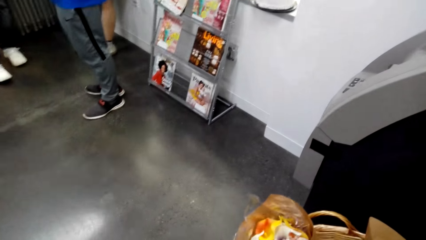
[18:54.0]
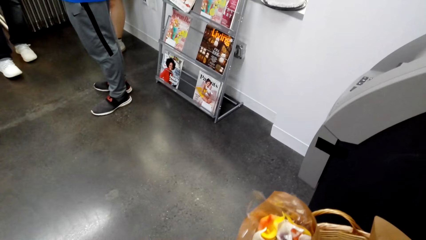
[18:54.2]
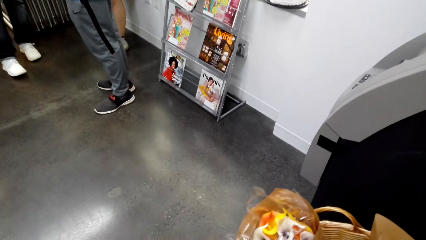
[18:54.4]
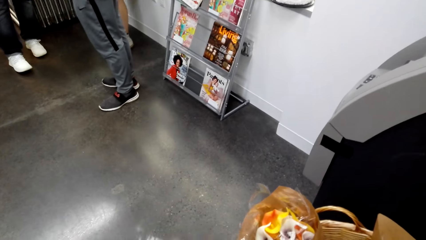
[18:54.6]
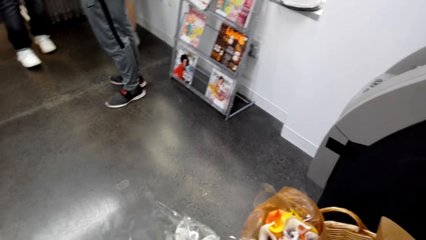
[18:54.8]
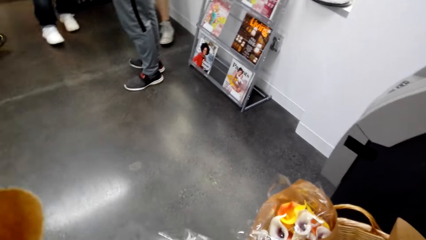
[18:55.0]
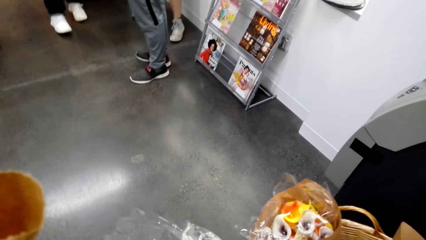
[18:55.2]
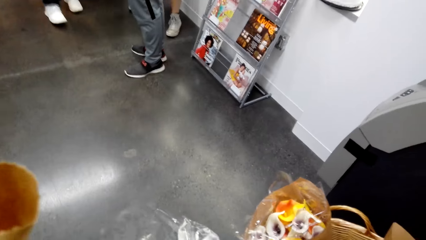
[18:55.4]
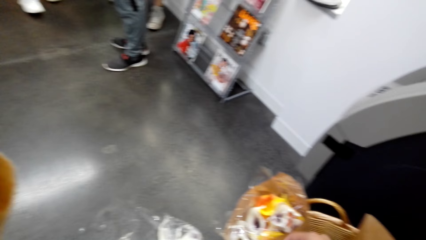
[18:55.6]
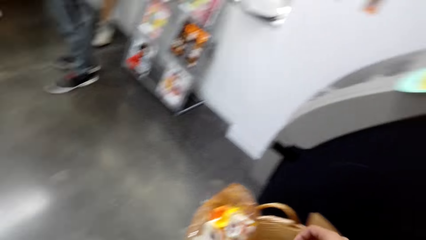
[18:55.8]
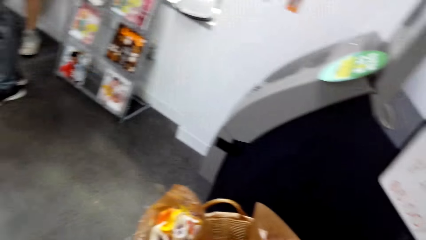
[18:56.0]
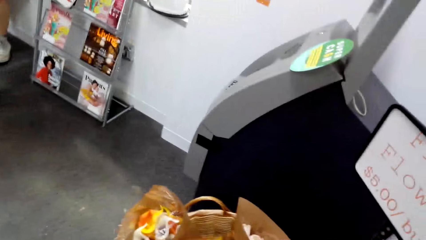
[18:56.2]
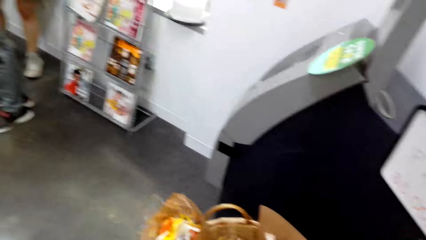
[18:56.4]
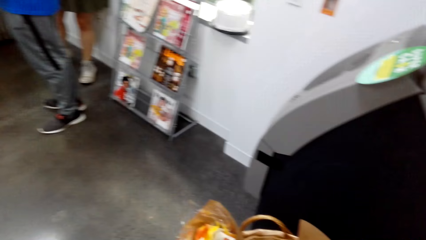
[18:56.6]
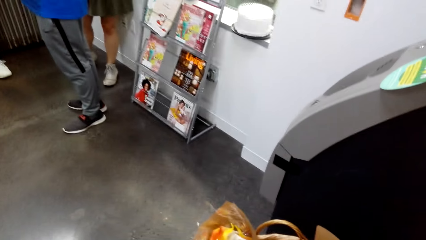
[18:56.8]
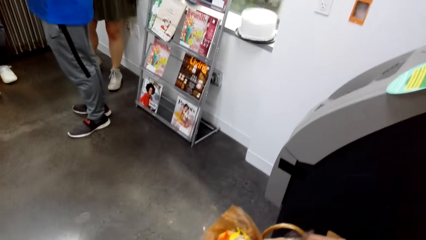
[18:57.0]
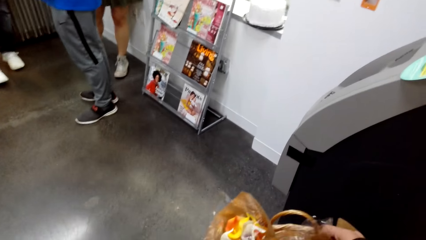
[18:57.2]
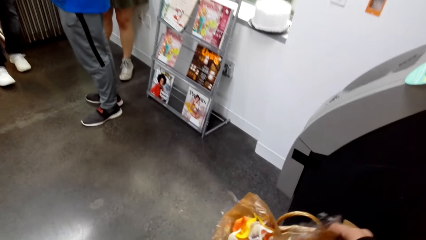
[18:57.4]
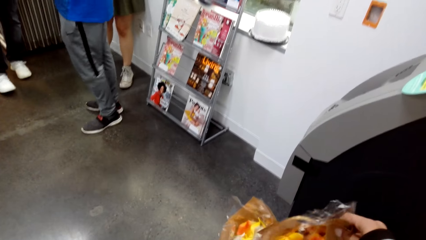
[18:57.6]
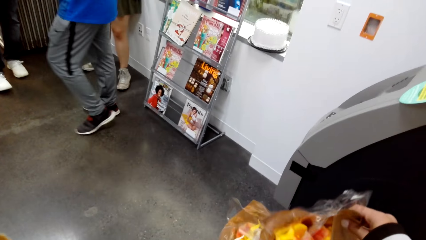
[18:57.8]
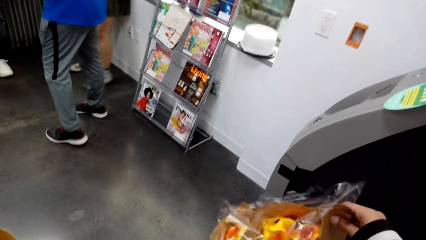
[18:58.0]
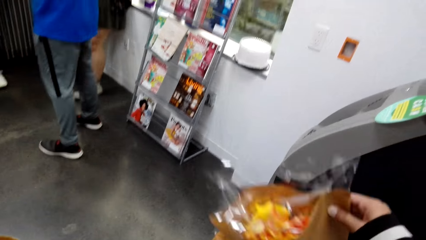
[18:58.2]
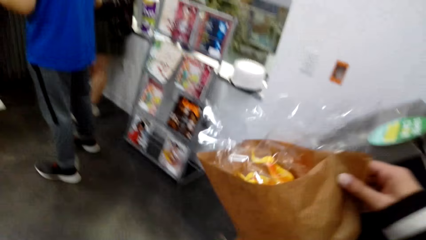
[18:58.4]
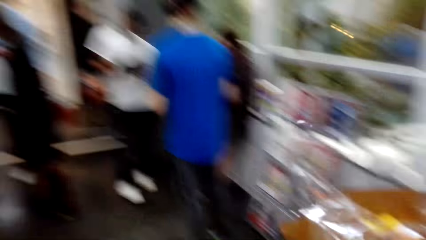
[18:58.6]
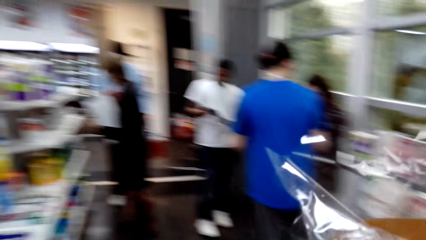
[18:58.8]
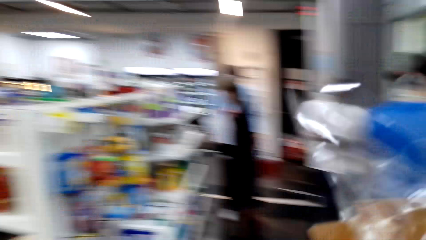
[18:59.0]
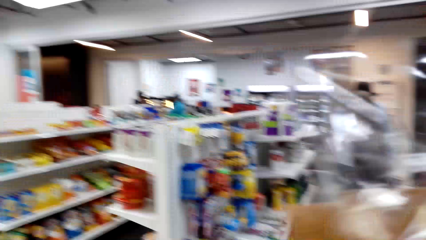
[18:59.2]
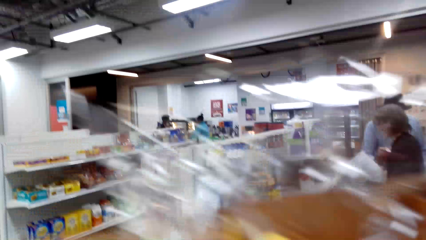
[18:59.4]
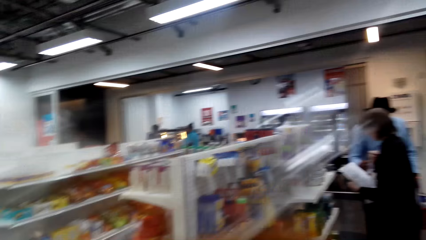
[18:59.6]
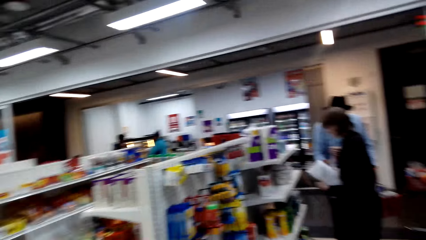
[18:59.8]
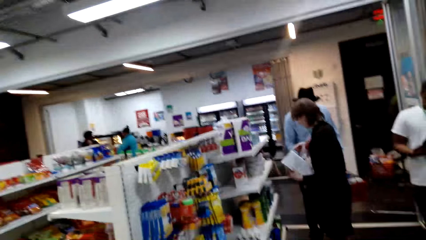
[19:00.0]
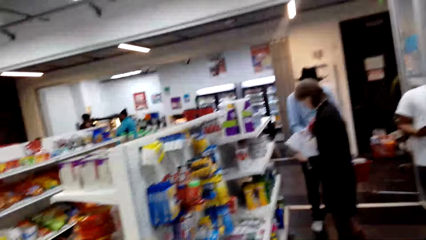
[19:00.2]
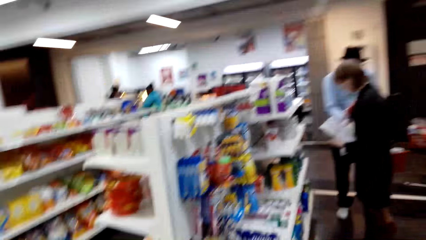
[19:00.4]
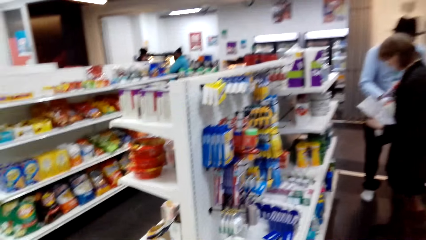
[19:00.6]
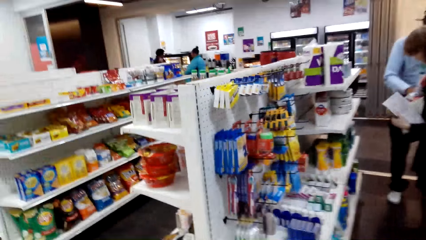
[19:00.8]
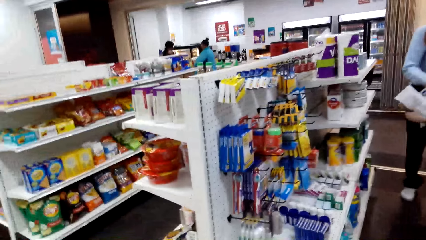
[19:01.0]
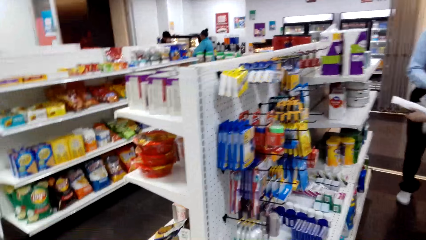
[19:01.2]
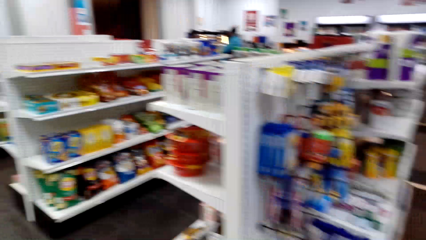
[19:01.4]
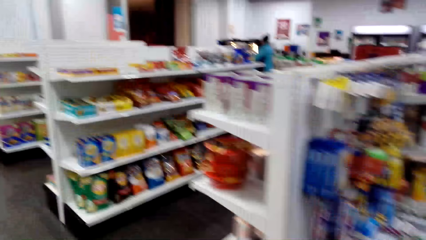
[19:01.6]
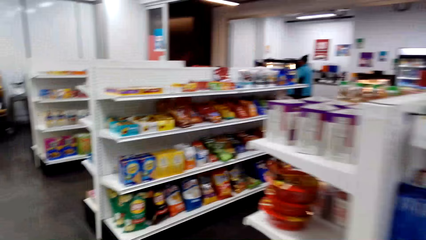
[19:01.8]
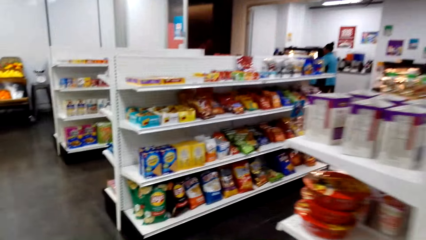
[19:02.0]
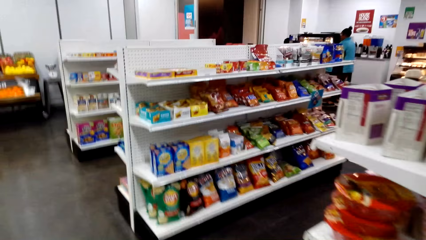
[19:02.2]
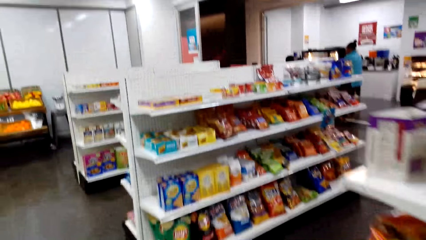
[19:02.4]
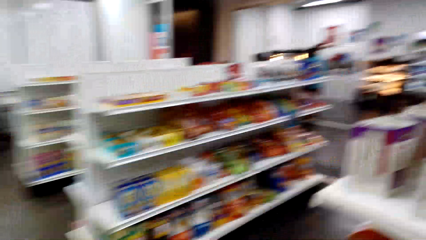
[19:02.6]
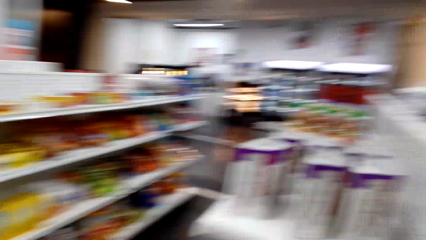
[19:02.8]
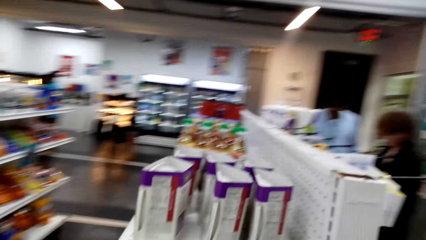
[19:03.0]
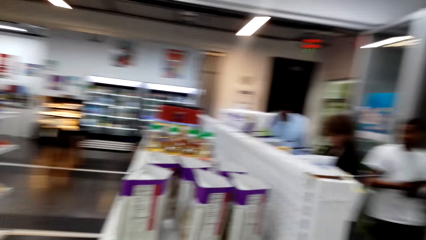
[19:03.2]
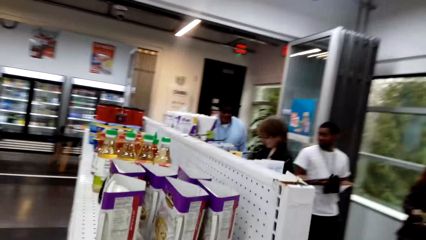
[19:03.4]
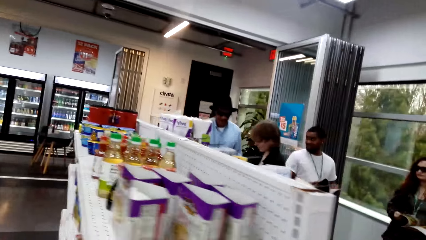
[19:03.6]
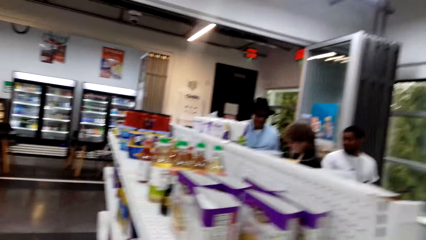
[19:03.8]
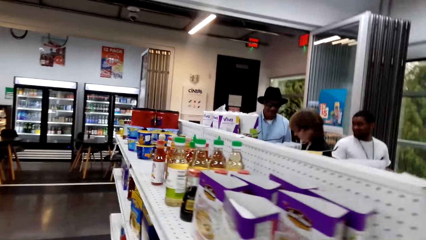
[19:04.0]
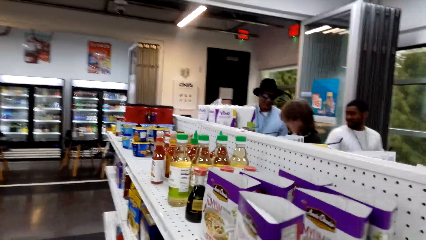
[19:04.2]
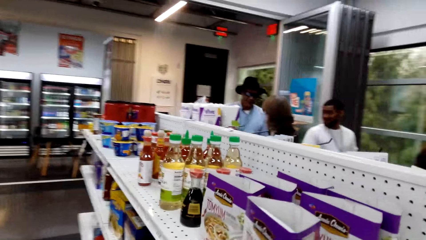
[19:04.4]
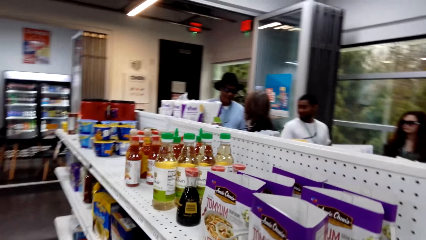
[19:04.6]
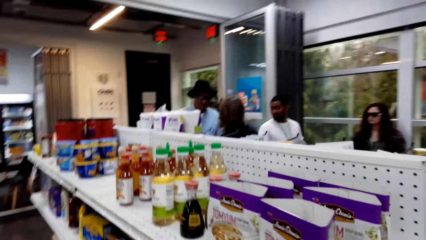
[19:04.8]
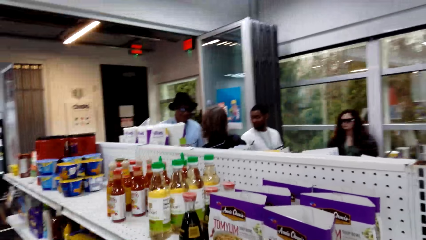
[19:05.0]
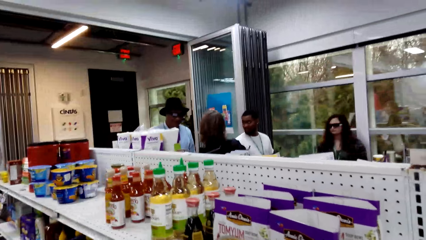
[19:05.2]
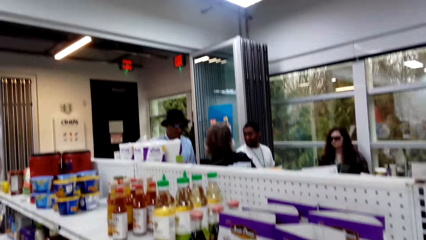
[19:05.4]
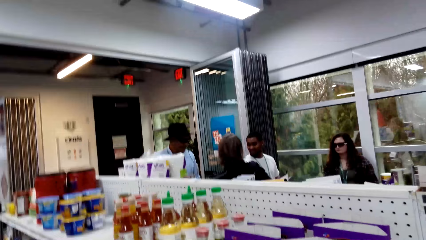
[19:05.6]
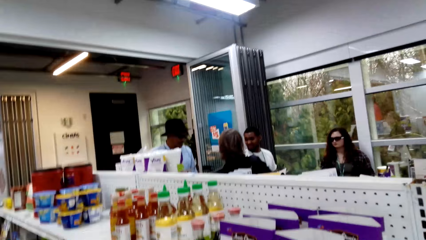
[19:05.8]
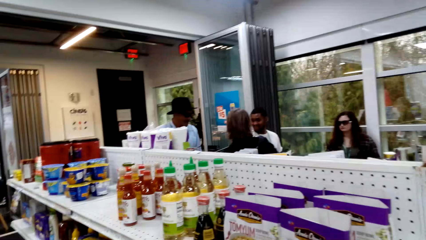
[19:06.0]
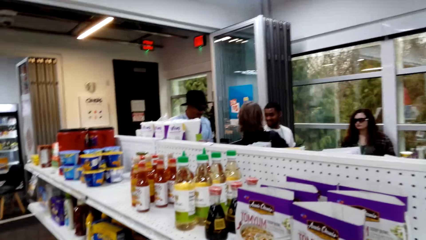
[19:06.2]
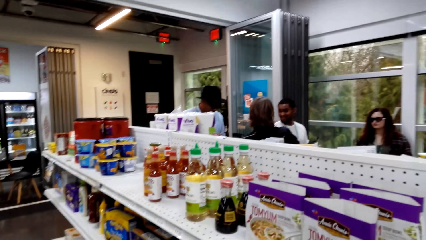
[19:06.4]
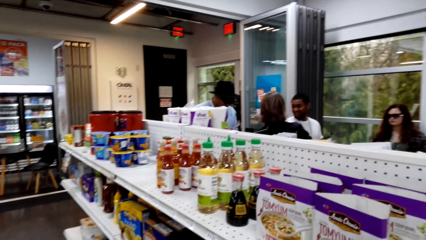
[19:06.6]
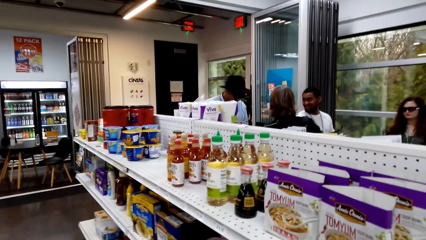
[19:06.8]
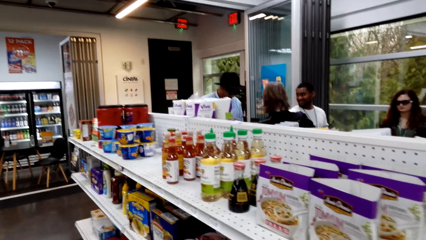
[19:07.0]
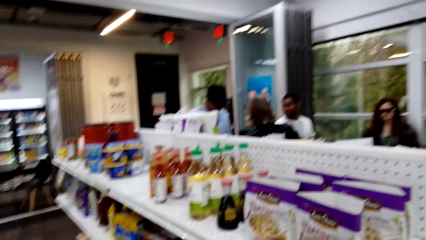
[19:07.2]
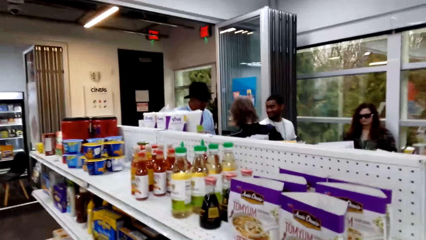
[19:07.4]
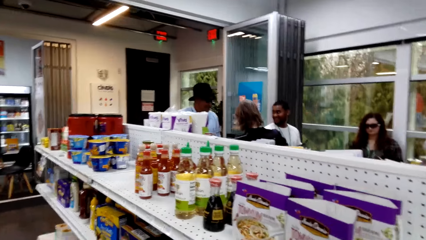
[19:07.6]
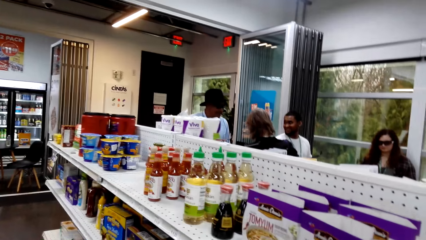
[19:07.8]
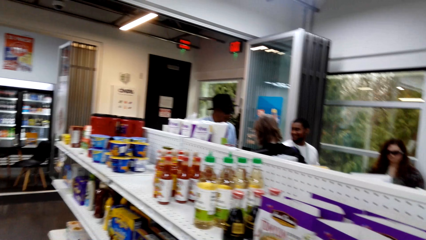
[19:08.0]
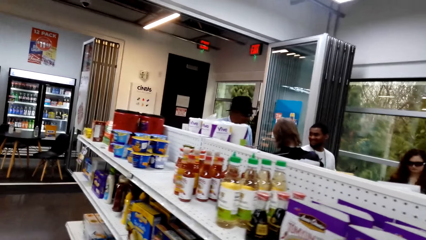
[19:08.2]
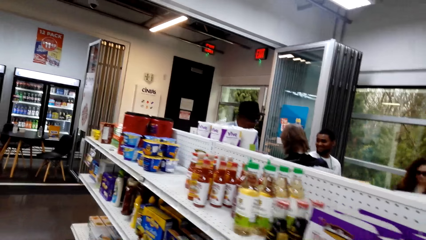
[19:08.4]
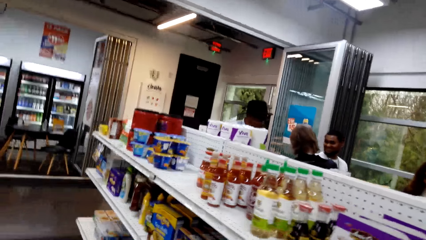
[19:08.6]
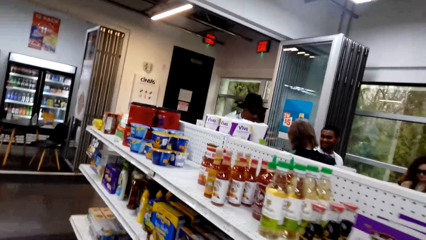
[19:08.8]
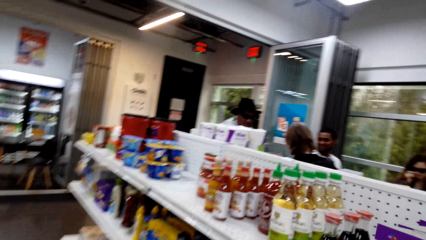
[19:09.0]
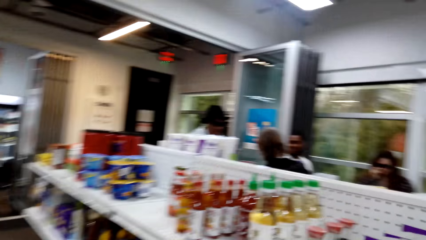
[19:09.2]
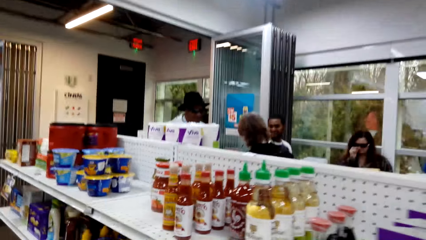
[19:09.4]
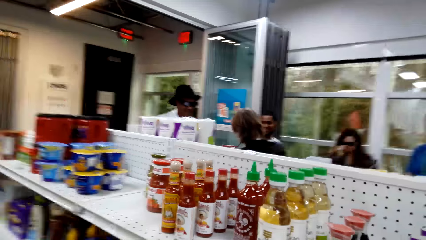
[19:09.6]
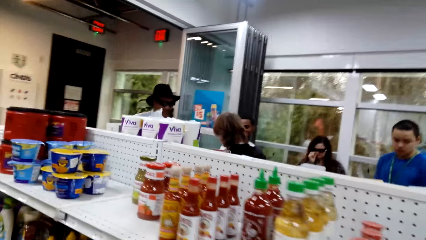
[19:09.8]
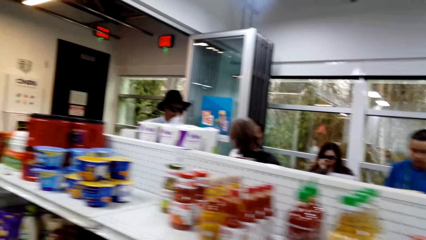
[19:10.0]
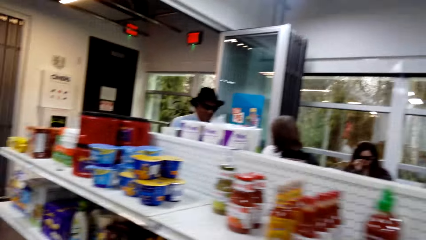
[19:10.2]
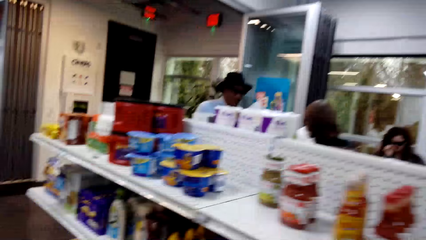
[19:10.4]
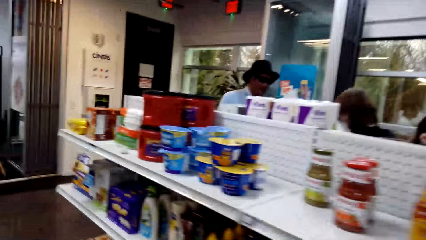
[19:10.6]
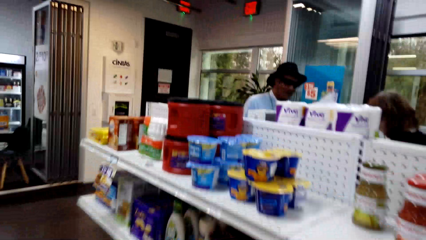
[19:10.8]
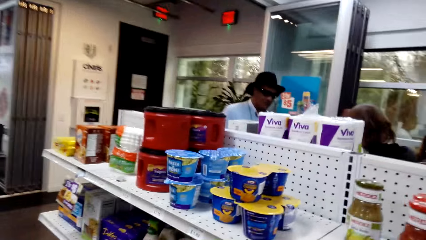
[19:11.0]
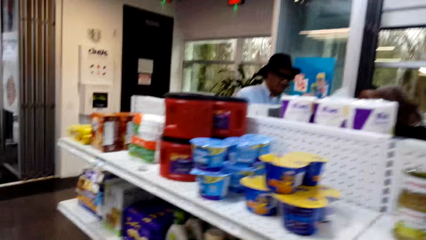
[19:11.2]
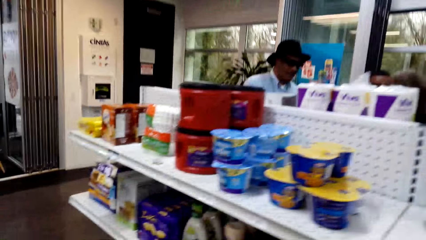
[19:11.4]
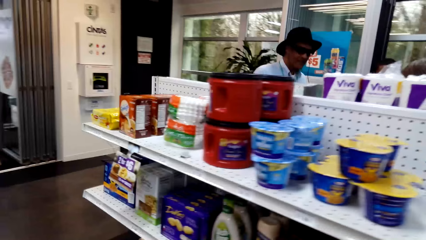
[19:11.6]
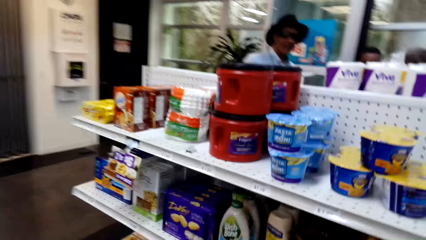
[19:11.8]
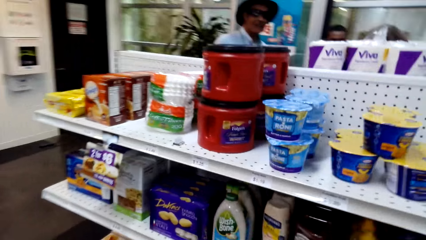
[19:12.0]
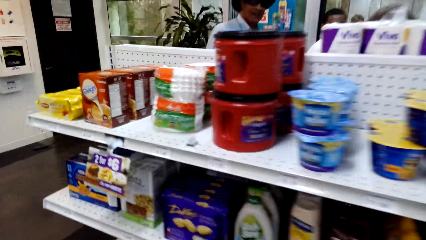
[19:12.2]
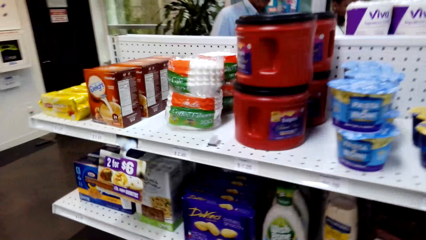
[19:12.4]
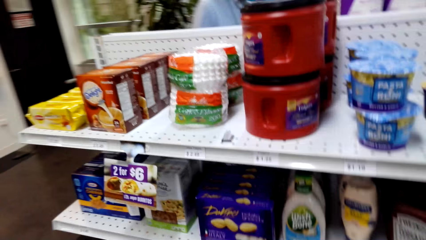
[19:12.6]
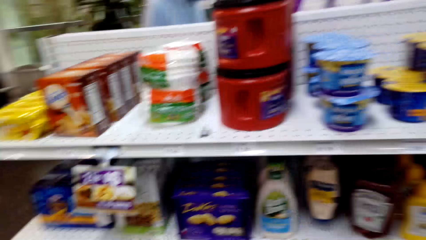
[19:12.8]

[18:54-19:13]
The camera wearer takes a bunch of flowers. They pick up paper. They walk around. They look at the items on the shelf.
